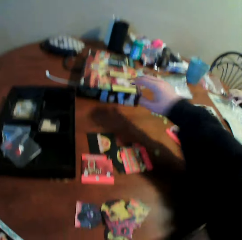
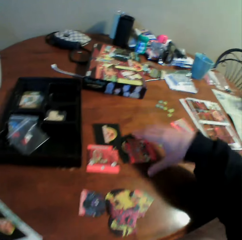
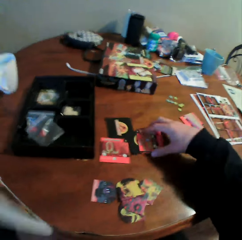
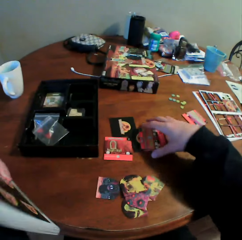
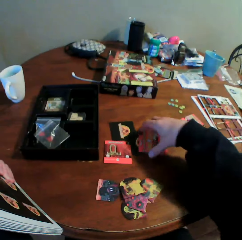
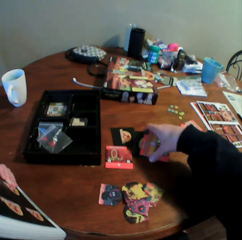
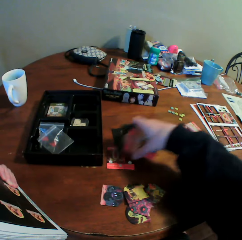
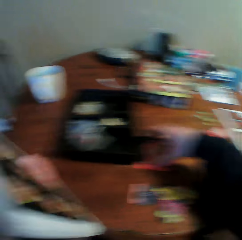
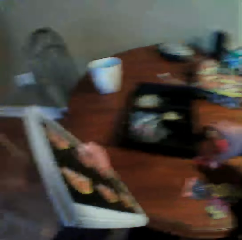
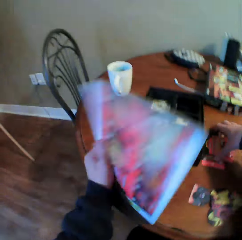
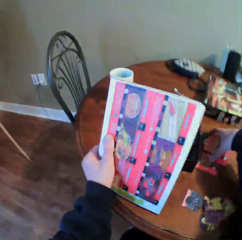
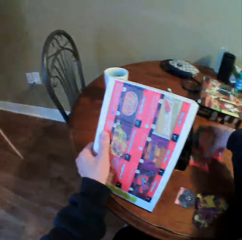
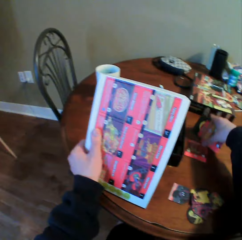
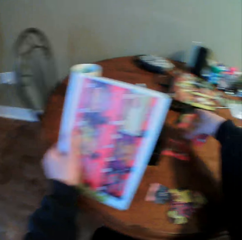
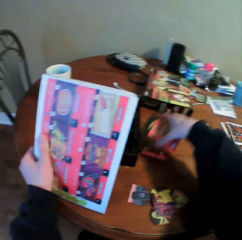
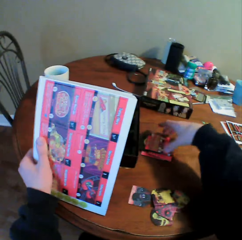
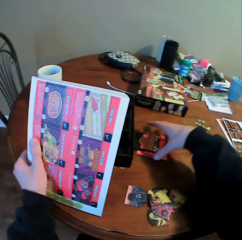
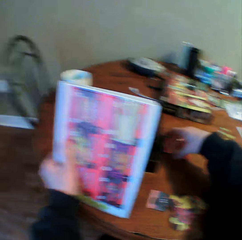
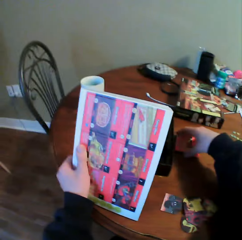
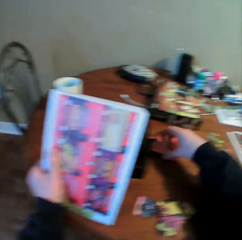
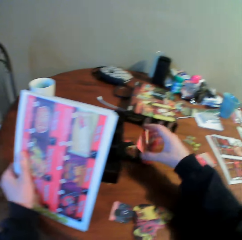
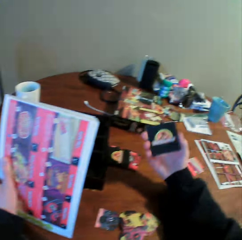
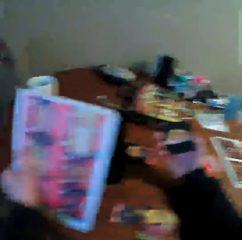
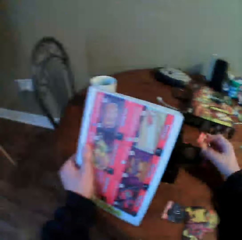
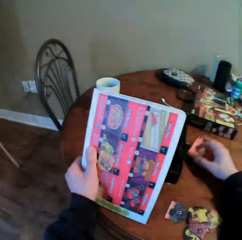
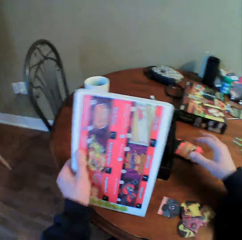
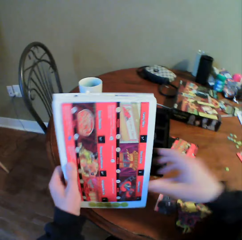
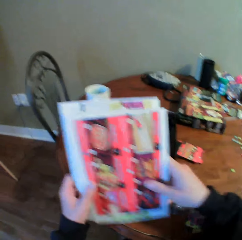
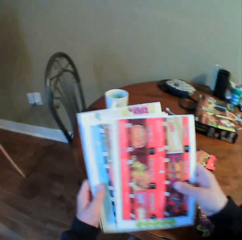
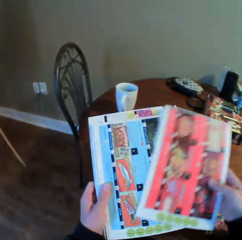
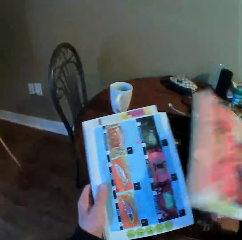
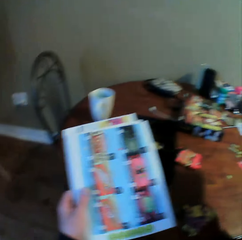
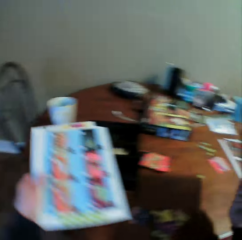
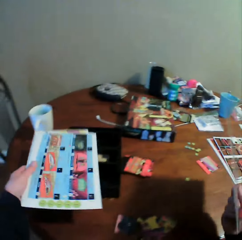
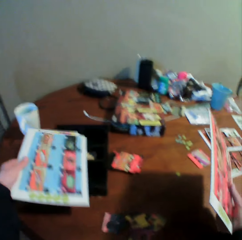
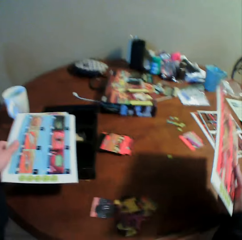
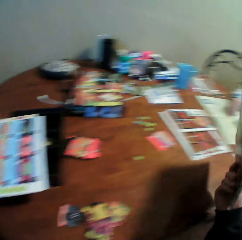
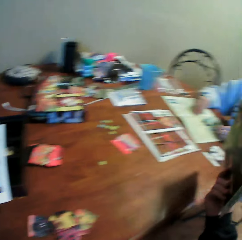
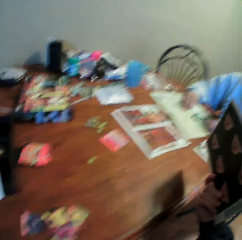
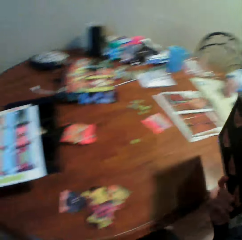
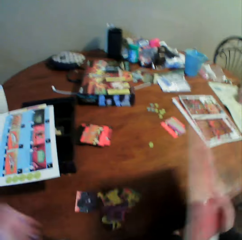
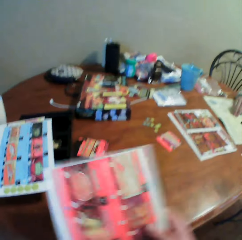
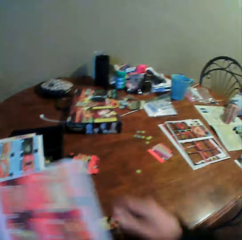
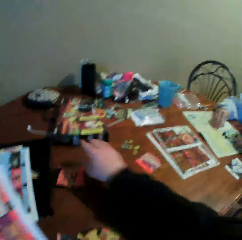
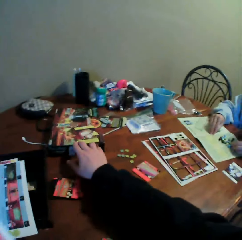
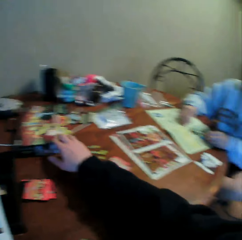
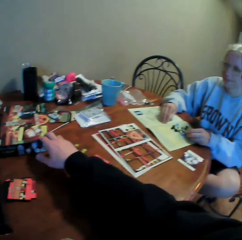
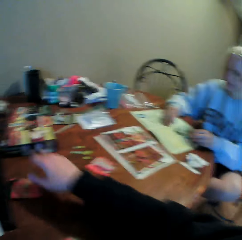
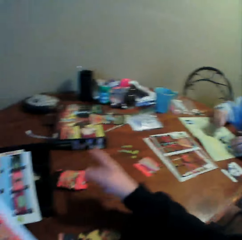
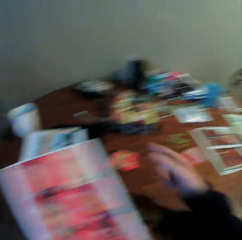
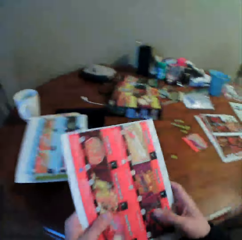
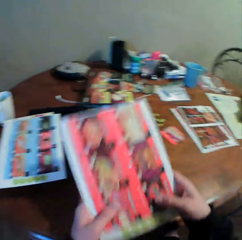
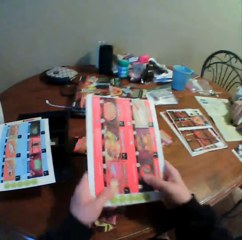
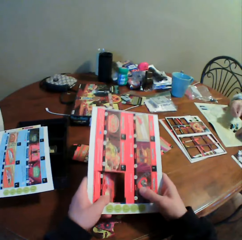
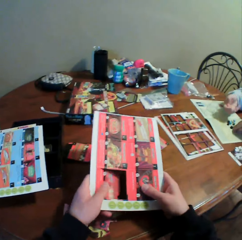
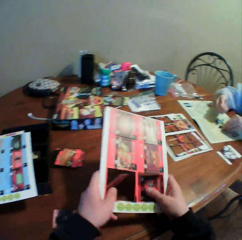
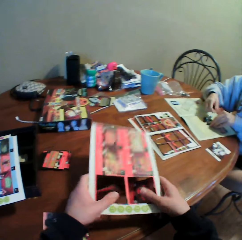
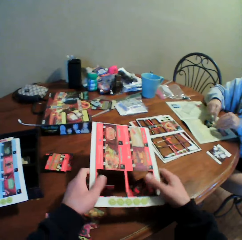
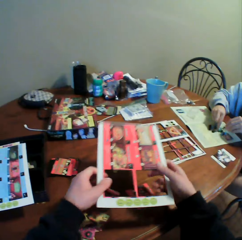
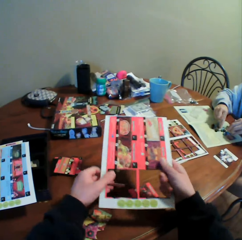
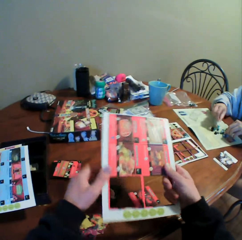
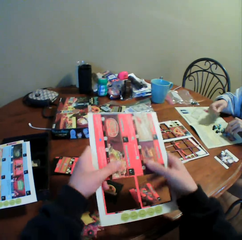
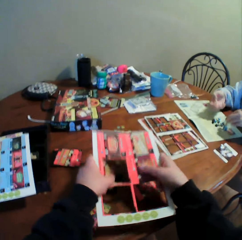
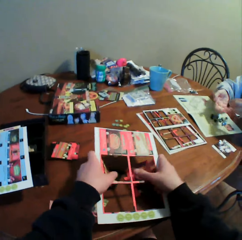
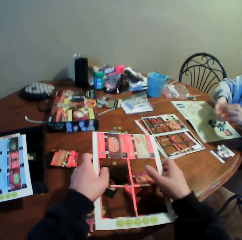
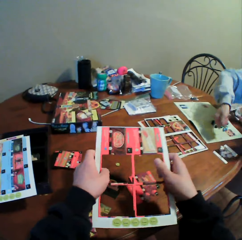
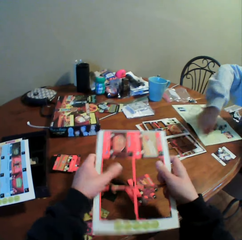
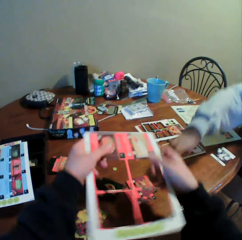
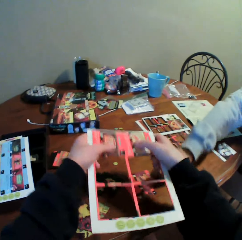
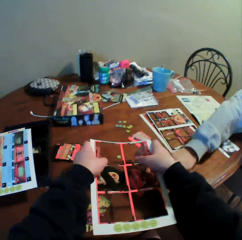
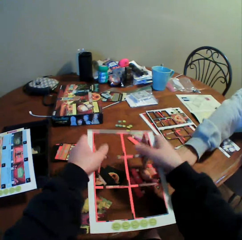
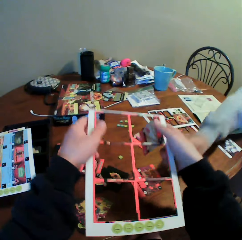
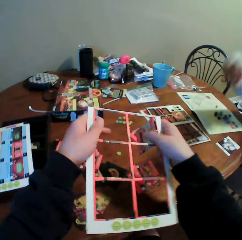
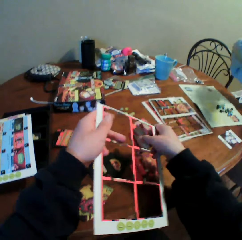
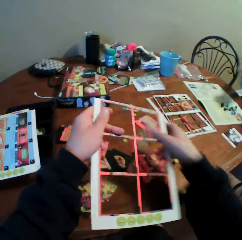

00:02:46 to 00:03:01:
The camera wearer picks up cards on the table. He removes a cards assemble board from other cards assemble boards in his hands. He puts the cards assemble boards on the tray. He touches the card on the table. He removes the cards from the cards assemble board.

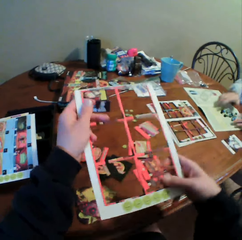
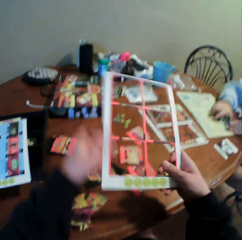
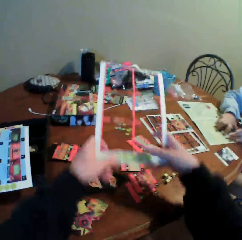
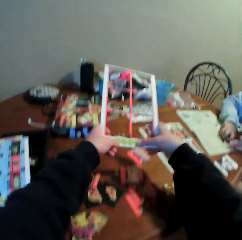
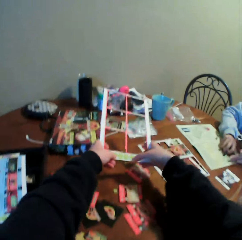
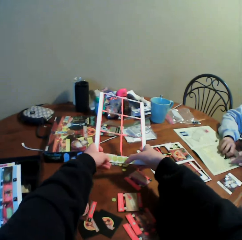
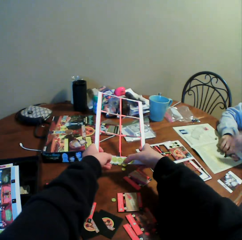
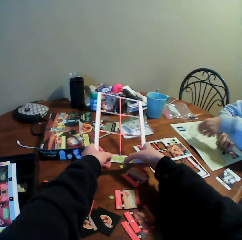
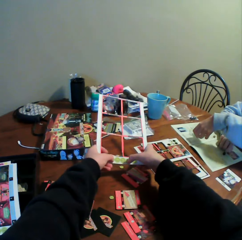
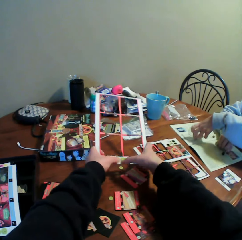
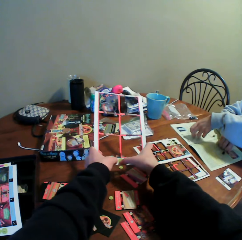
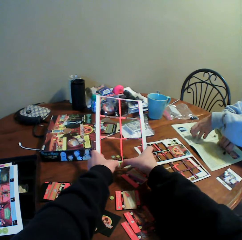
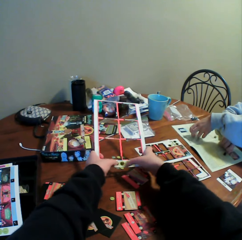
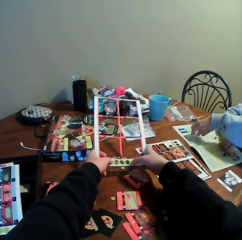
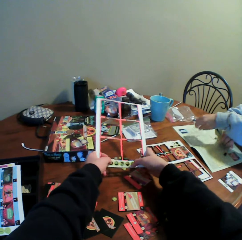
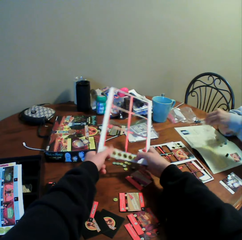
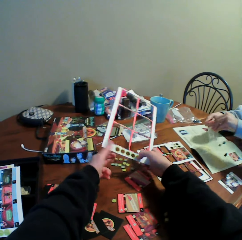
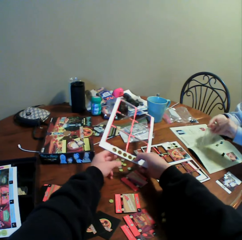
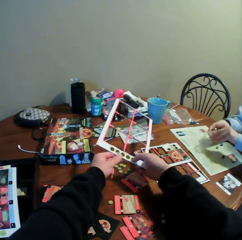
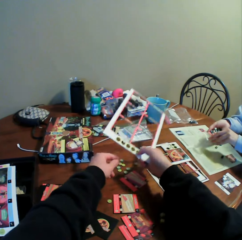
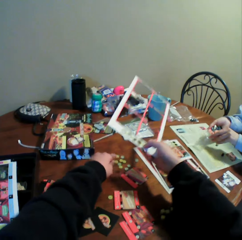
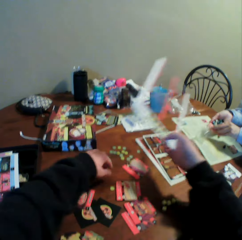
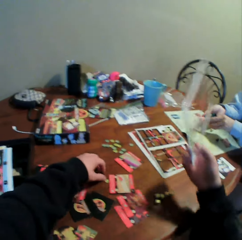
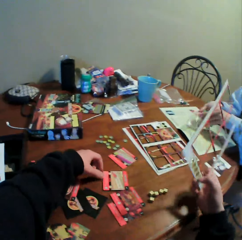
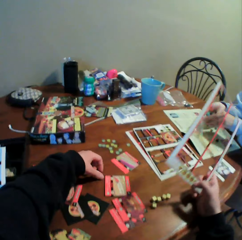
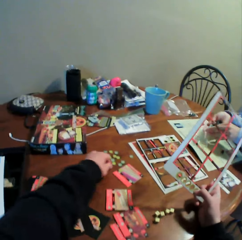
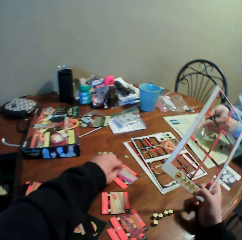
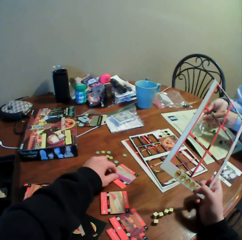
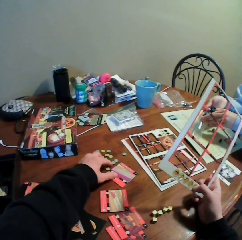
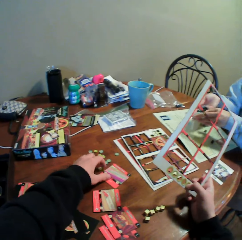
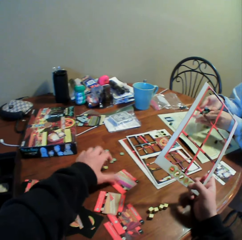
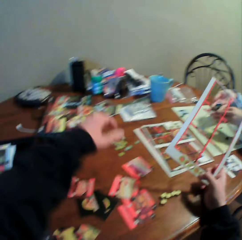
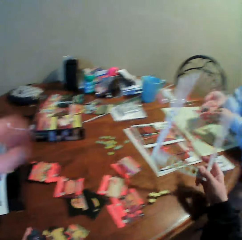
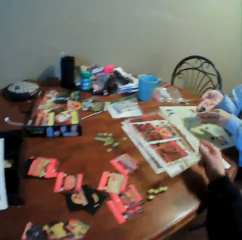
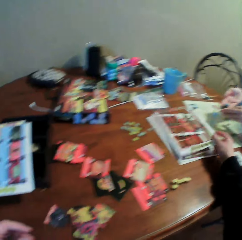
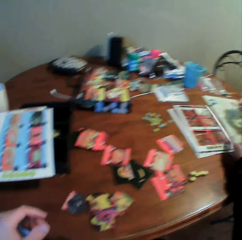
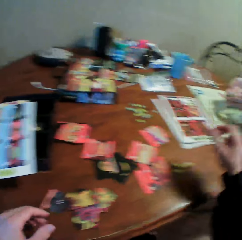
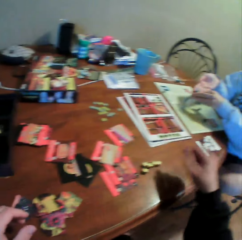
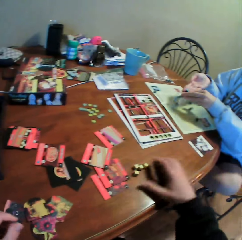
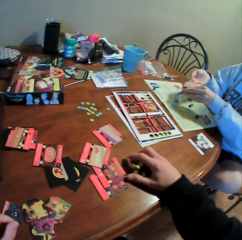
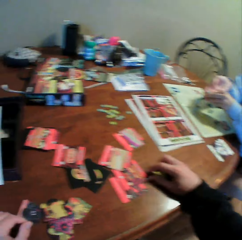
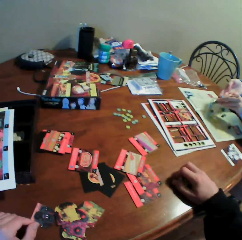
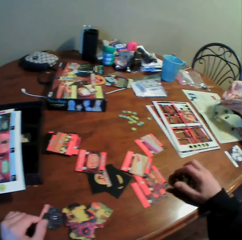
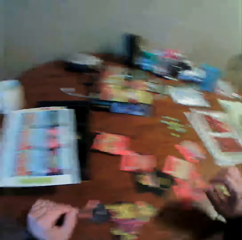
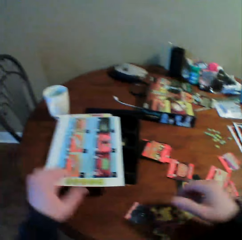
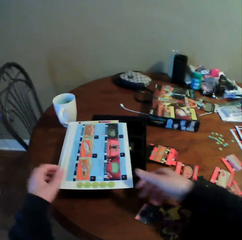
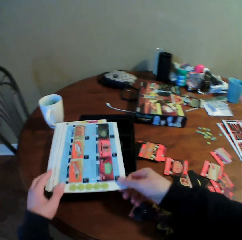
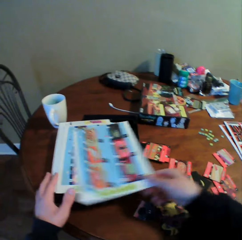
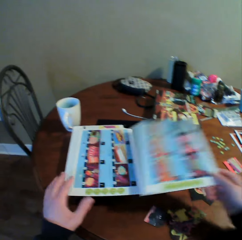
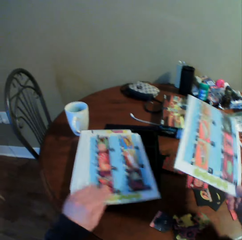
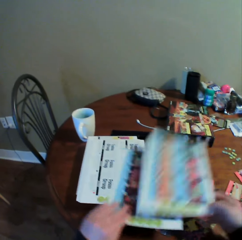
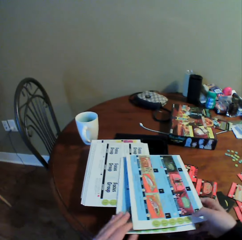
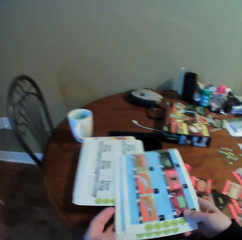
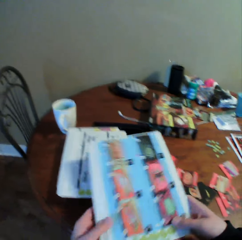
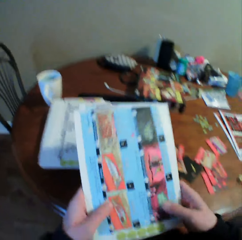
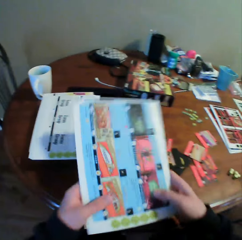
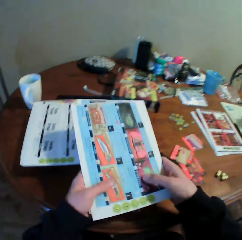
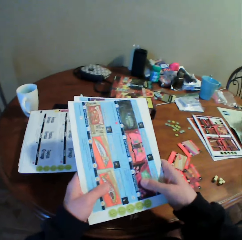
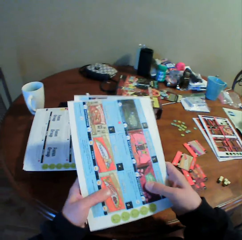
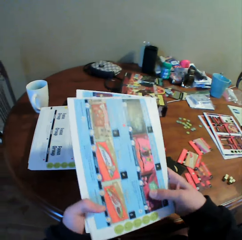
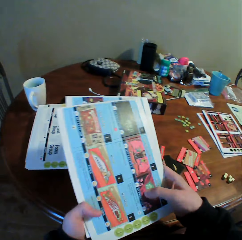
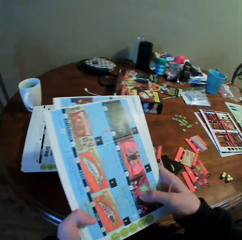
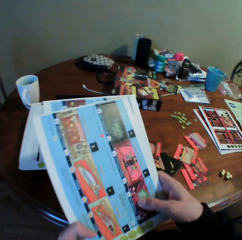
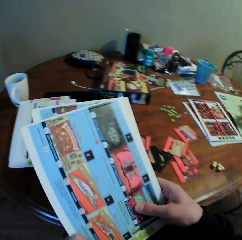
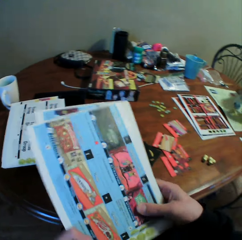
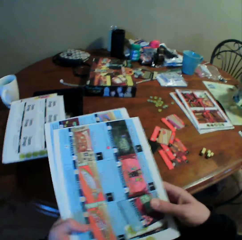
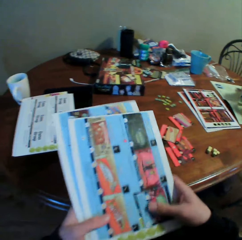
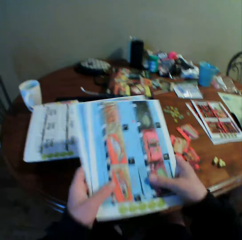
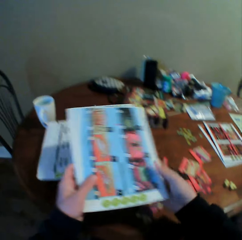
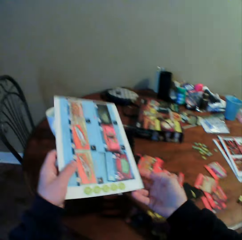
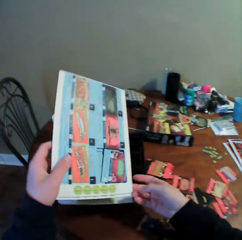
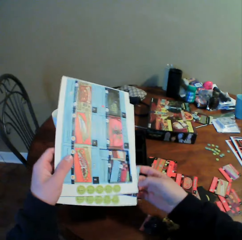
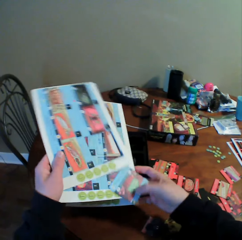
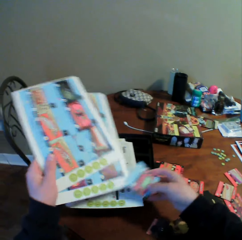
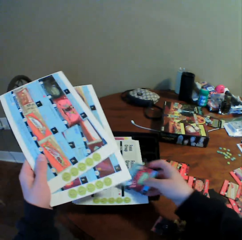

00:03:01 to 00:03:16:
The camera wearer plucks counters from the holder. A person puts the cards into the sachet. The camera wearer puts holders together. They put the cards assemble board on the table and move the cards on the table. They pick up the cards assemble board. They remove the cards from the cards assemble boards.
